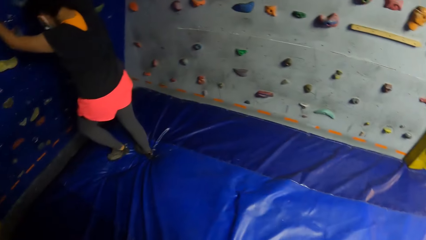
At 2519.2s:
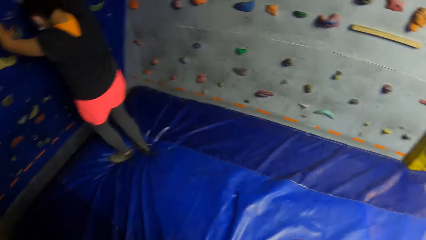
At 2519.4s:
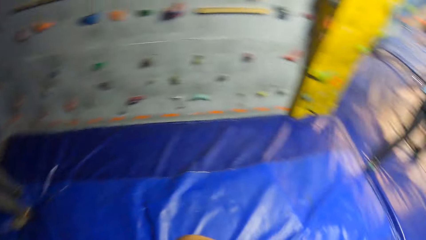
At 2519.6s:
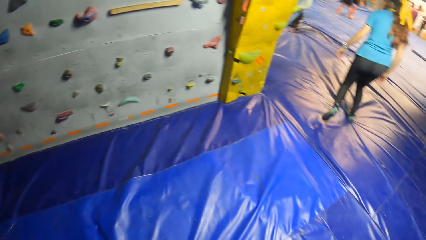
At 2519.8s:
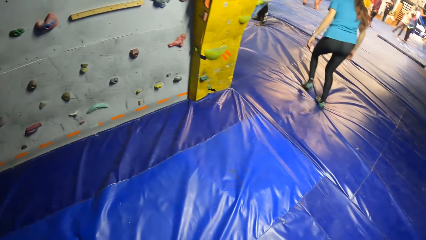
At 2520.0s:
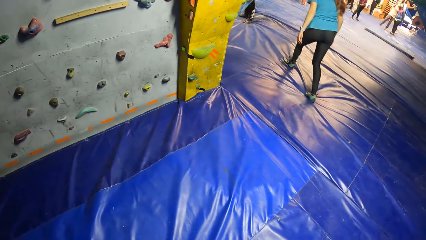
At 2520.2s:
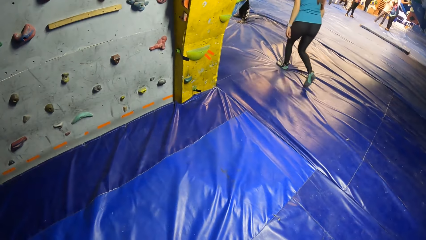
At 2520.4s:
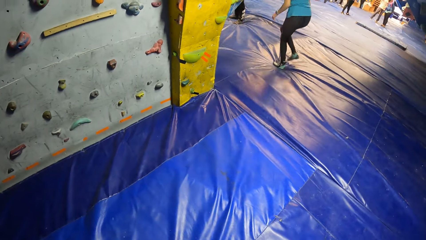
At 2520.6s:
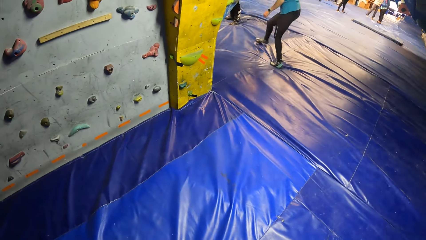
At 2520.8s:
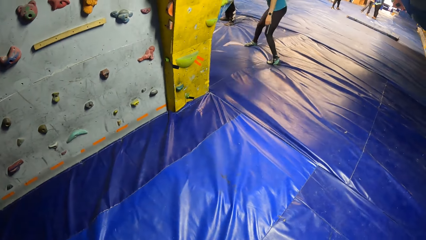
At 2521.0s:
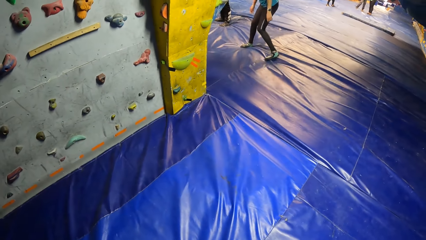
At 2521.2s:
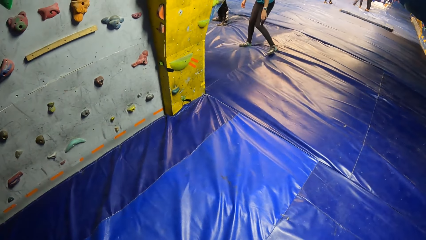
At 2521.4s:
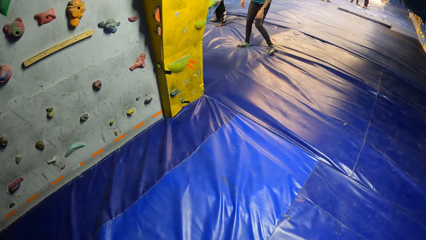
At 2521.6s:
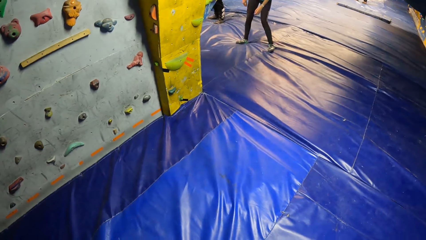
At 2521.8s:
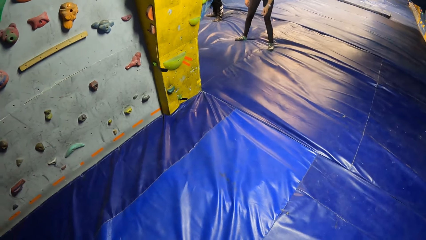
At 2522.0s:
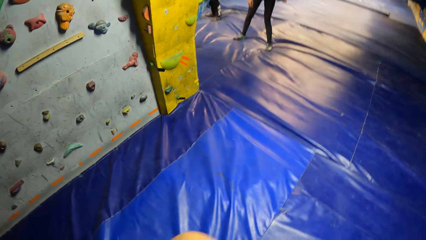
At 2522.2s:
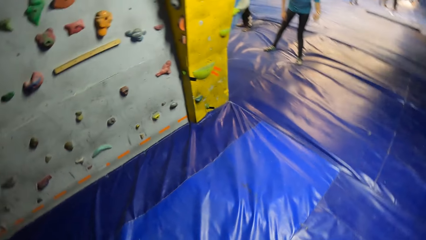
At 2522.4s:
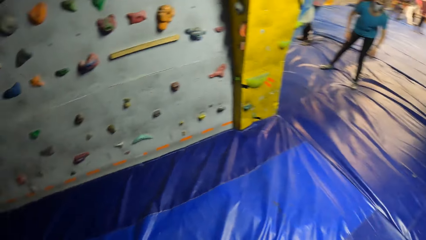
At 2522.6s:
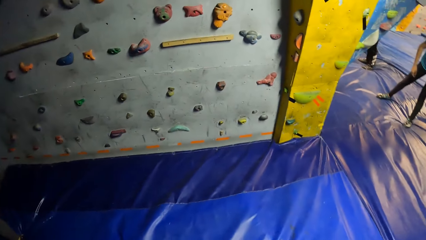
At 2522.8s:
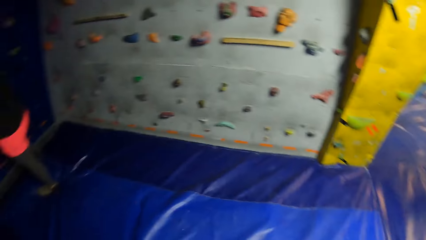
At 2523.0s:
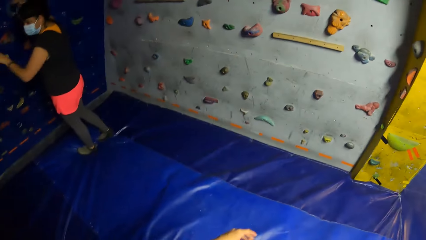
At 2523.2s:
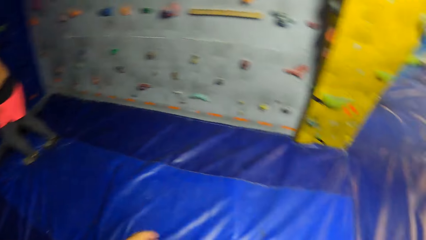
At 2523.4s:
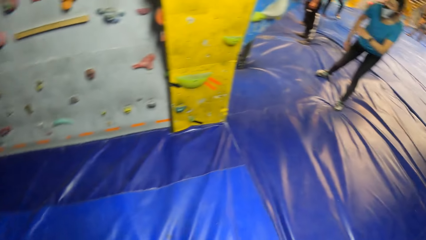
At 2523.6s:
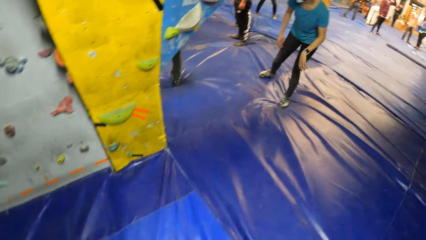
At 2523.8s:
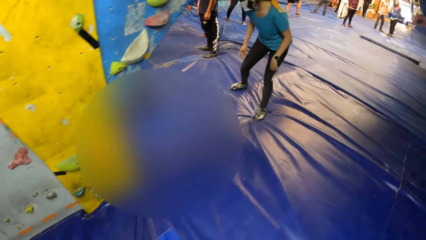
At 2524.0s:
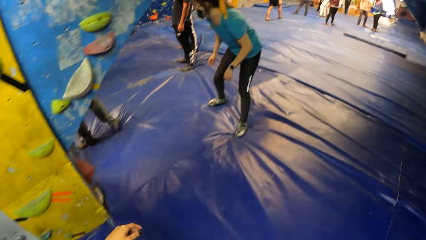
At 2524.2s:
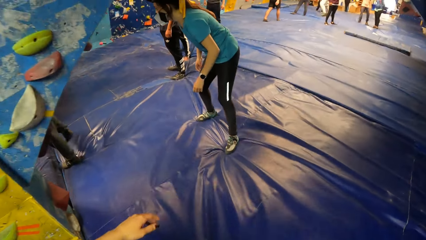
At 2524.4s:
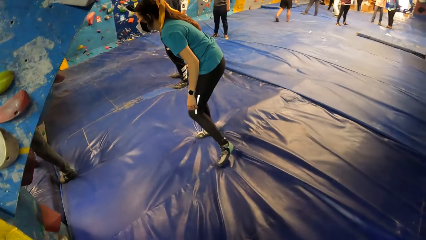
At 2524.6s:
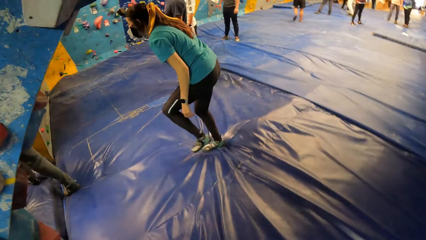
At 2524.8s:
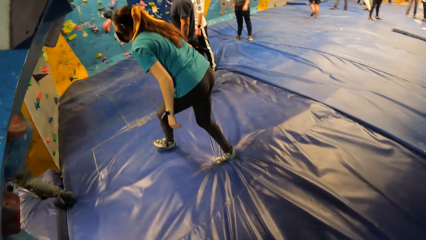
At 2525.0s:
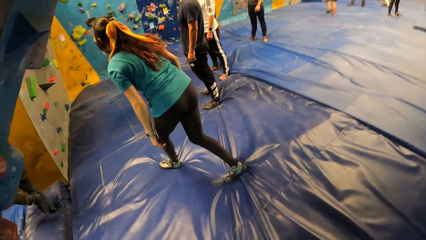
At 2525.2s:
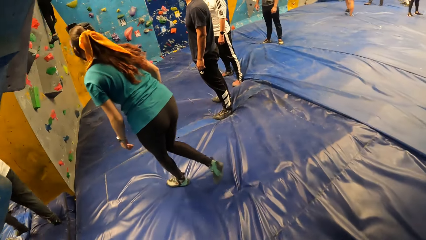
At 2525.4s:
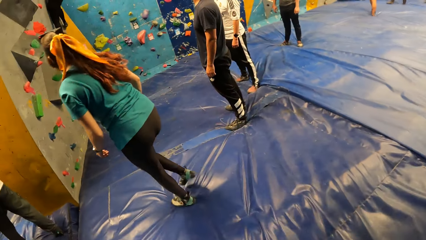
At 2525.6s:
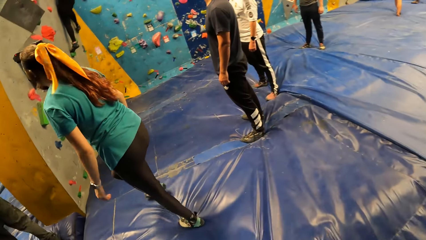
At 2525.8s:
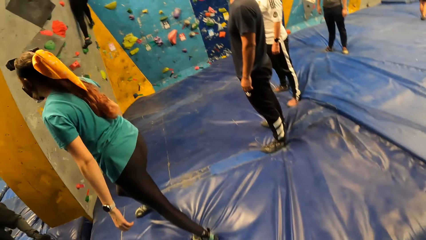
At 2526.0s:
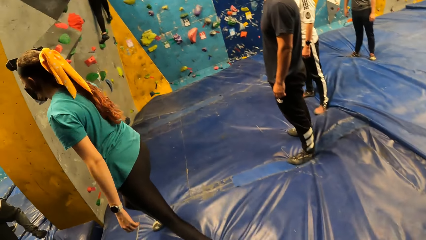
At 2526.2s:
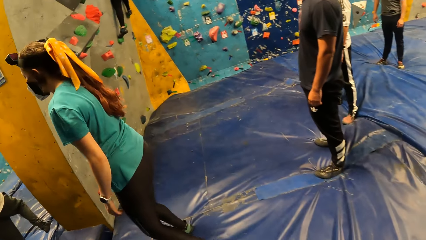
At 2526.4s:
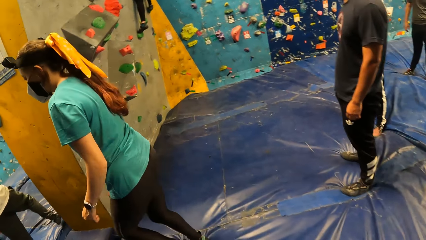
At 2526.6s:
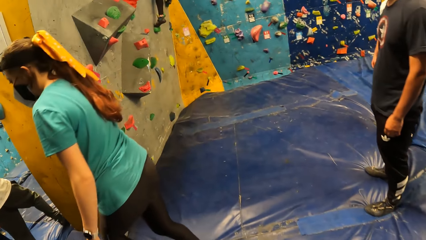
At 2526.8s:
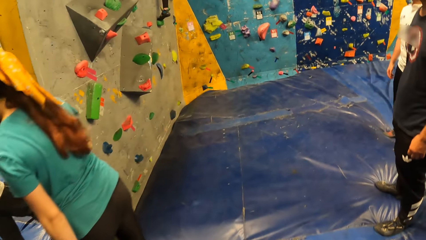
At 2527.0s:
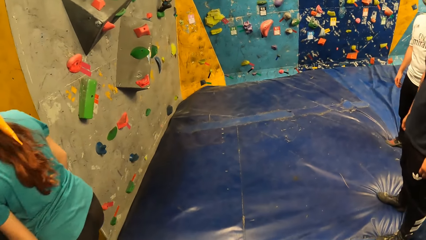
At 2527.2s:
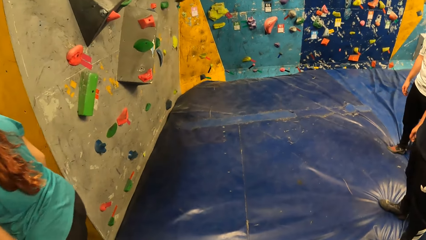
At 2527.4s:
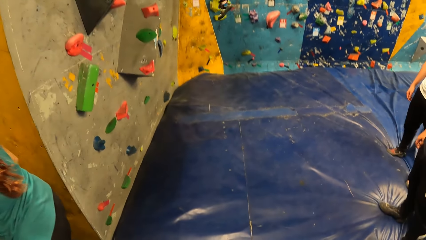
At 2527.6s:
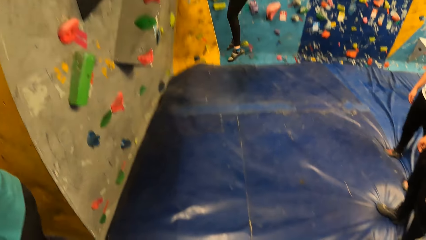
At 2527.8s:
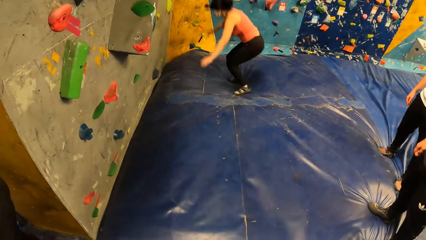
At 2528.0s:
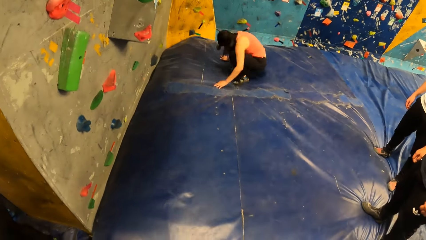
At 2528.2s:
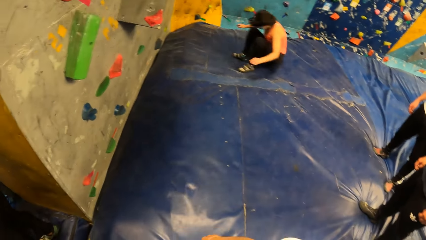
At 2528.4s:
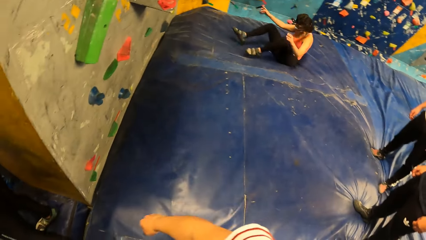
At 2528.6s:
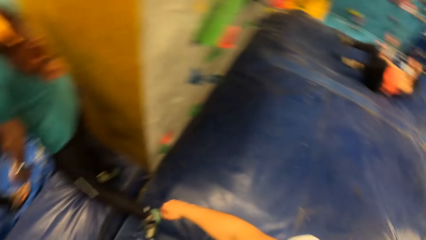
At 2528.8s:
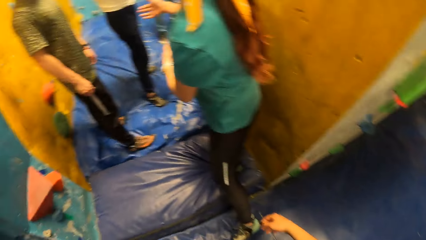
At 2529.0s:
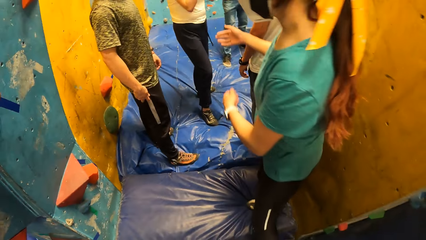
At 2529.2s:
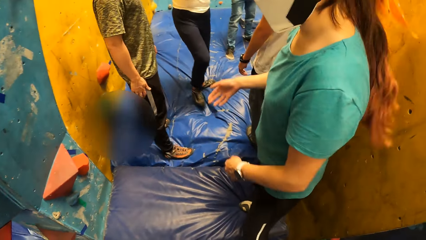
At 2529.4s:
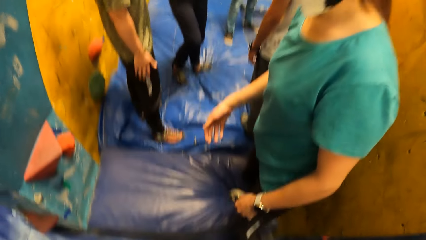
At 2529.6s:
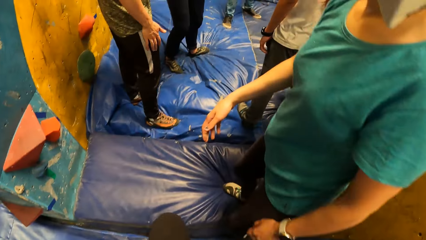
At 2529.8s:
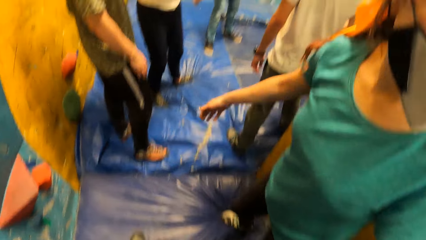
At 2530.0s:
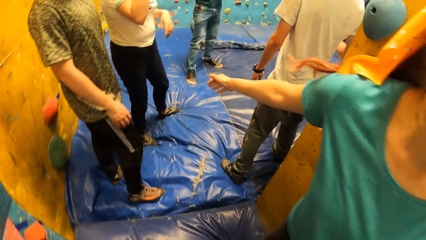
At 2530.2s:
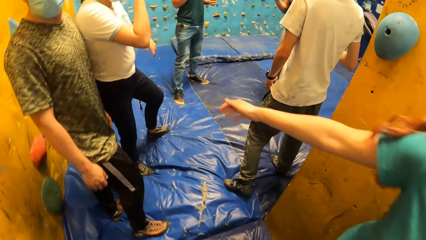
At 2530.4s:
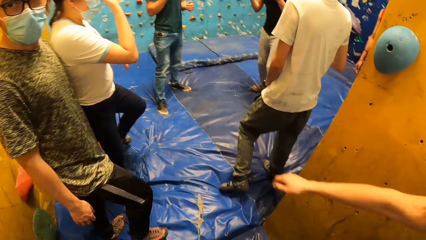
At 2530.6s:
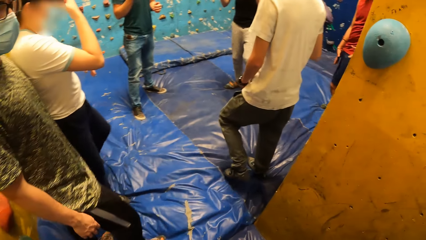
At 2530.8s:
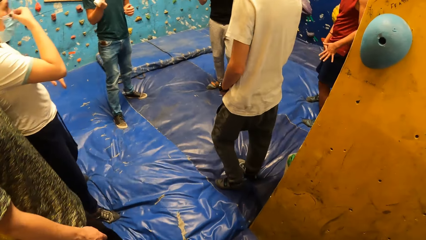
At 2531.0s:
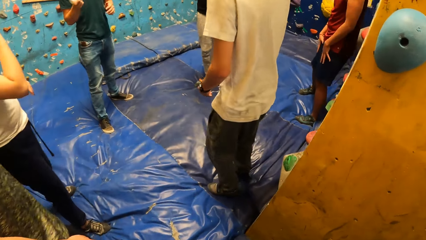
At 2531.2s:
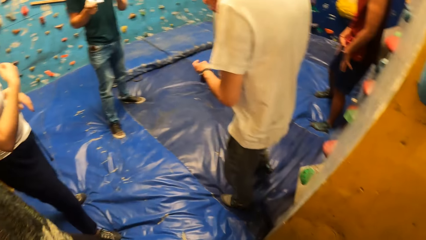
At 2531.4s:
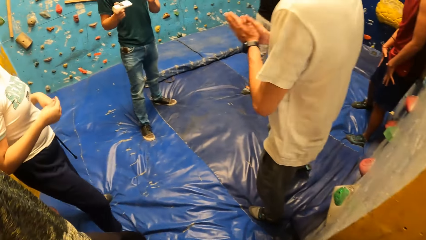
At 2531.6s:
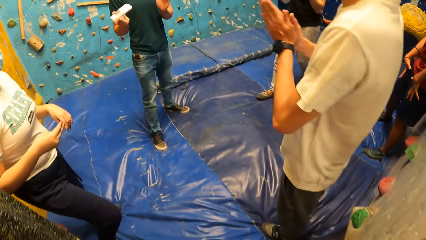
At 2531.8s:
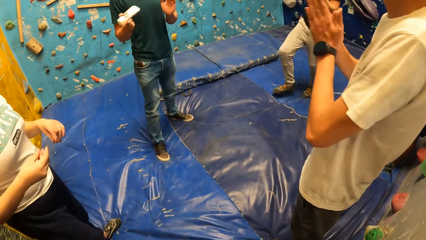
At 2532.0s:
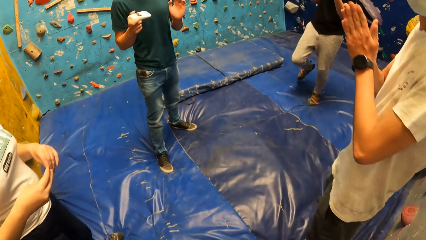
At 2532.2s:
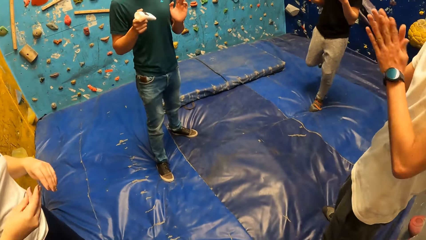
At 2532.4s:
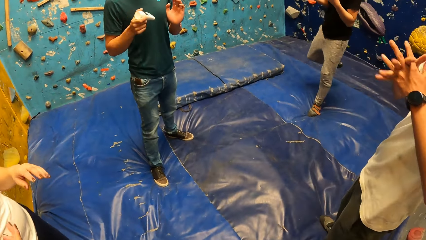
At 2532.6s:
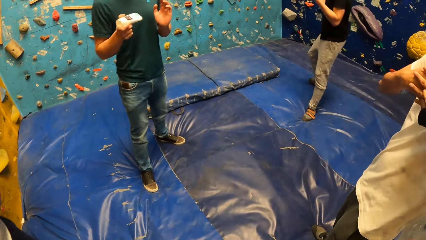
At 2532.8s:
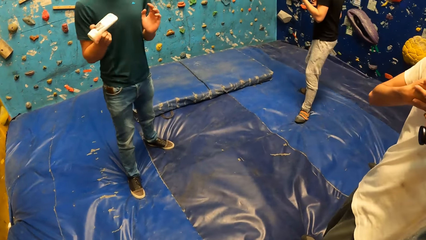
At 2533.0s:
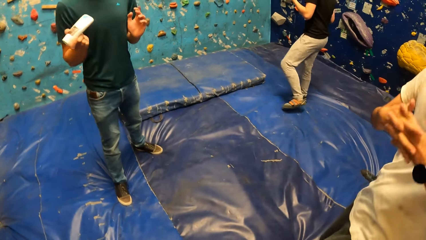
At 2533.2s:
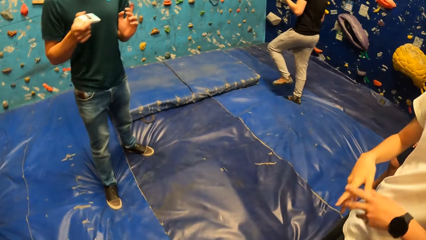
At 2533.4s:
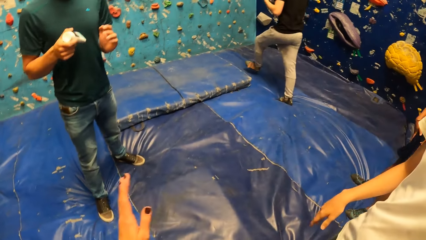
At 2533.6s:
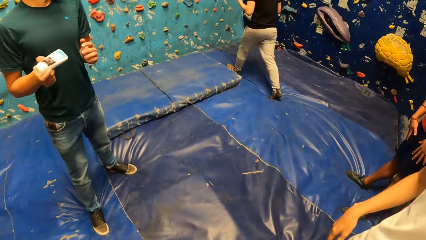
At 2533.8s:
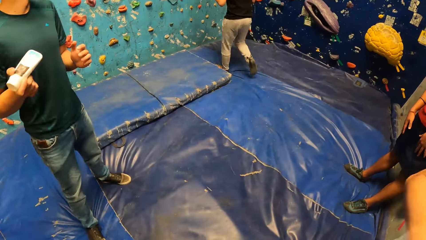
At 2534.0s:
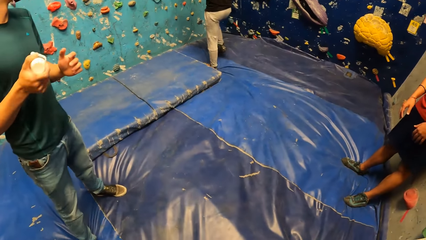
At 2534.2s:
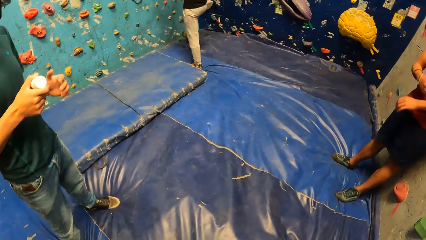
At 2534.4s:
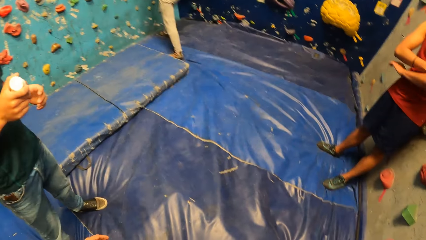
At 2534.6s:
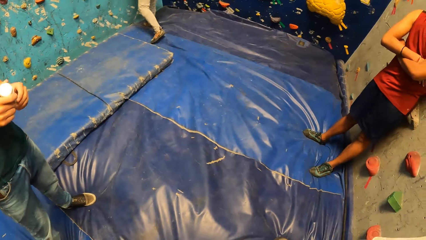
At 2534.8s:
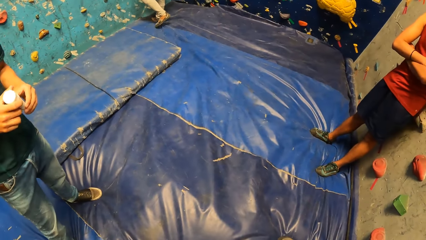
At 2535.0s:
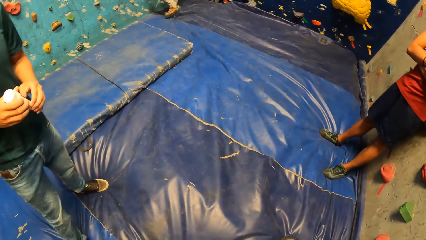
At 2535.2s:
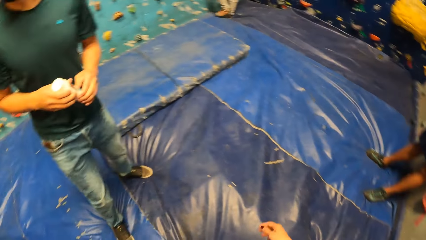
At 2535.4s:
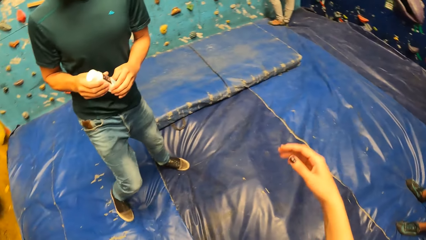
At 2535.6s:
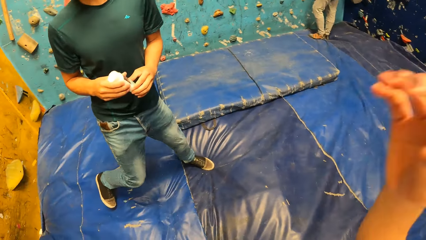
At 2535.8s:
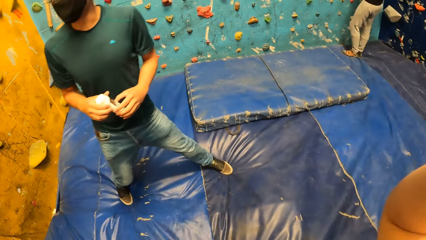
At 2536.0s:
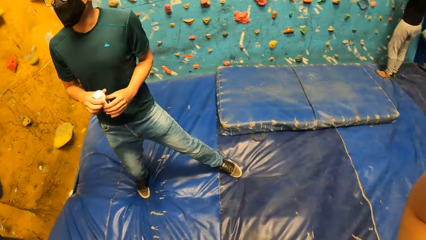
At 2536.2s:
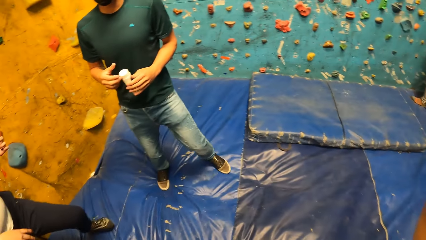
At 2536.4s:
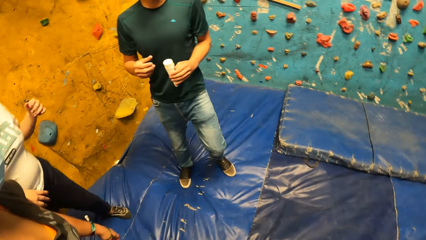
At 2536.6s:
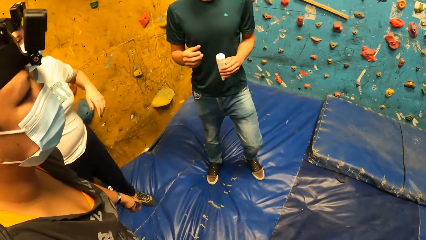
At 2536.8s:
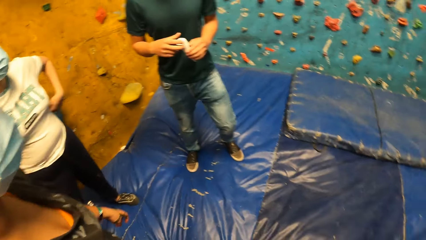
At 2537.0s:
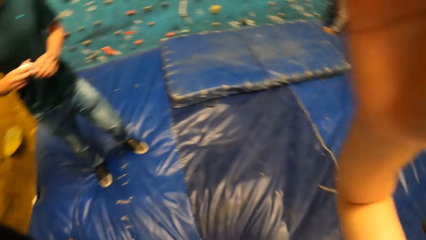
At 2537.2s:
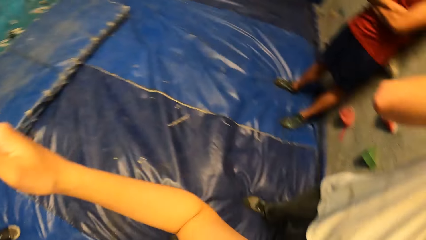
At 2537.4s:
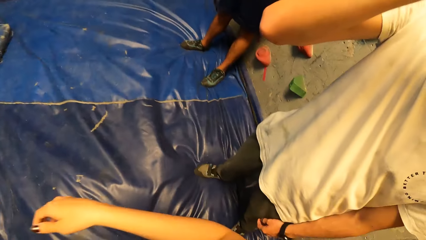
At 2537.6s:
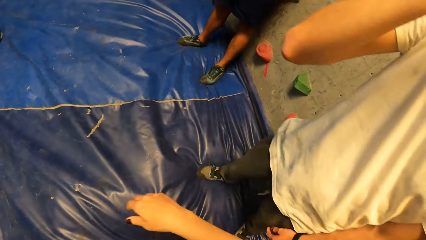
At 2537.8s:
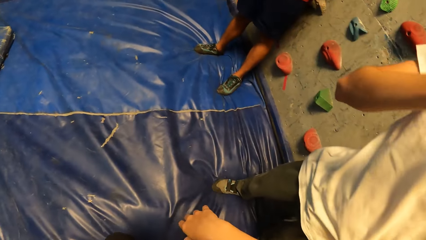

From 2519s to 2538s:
The camera wearer looks around the building. She walks around the building. A woman gets down from the wall. A man shakes a chalk container in his right hand. Another man rubs both hands together. The camera wearer stops around the building. She looks around the building. She adjusts her head camera with her right hand.
